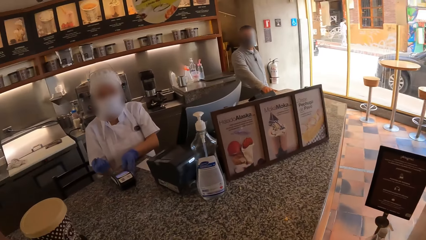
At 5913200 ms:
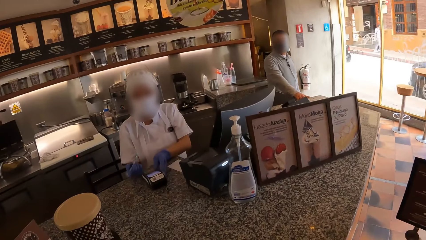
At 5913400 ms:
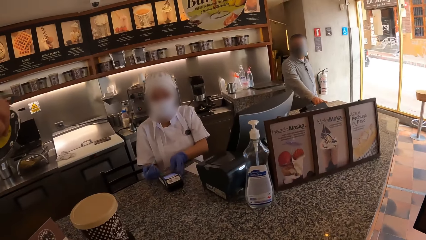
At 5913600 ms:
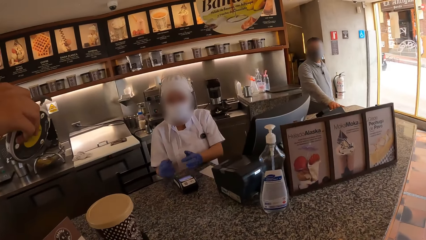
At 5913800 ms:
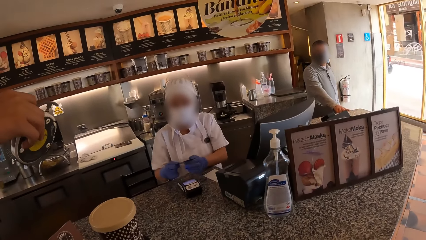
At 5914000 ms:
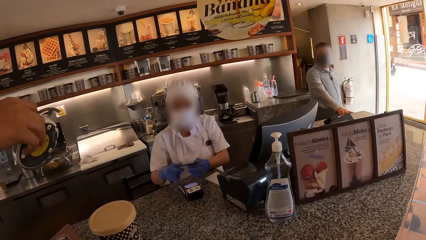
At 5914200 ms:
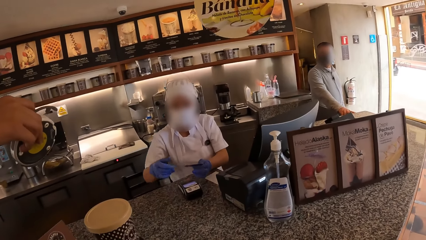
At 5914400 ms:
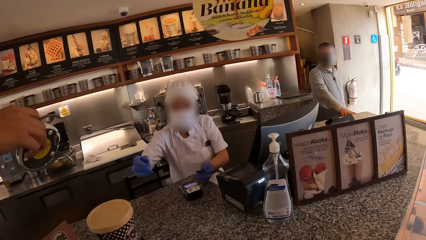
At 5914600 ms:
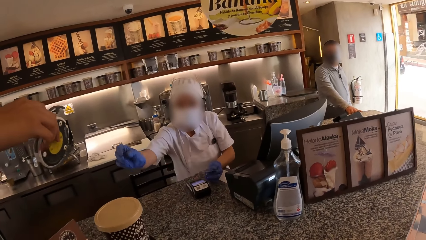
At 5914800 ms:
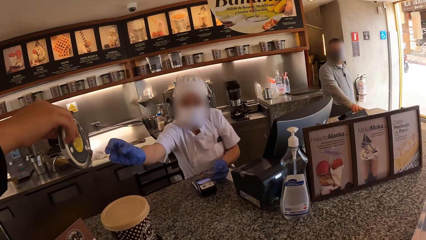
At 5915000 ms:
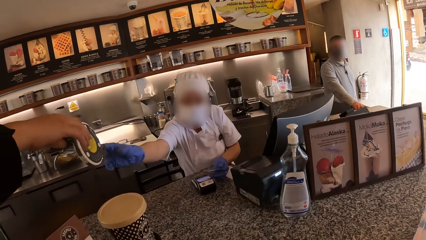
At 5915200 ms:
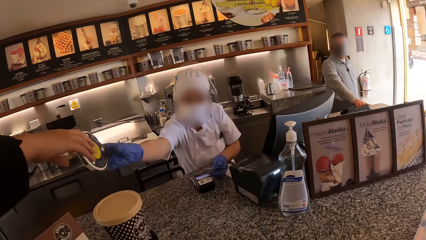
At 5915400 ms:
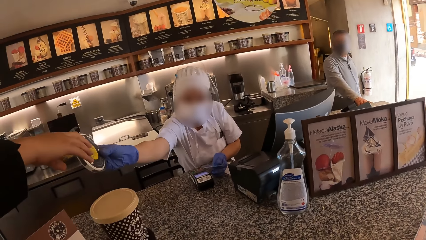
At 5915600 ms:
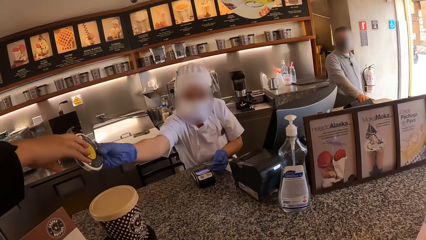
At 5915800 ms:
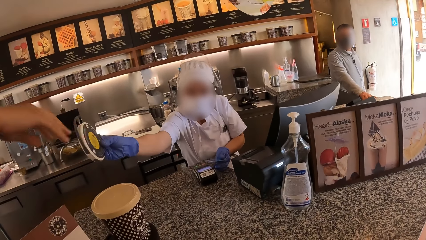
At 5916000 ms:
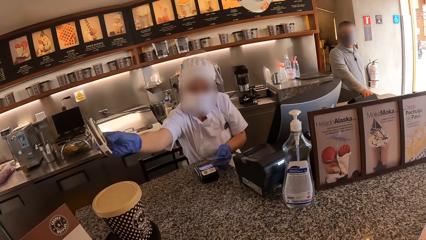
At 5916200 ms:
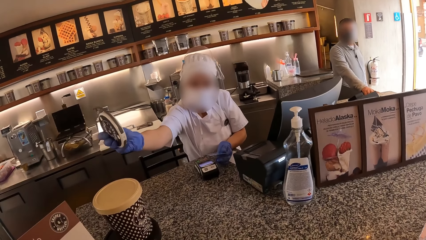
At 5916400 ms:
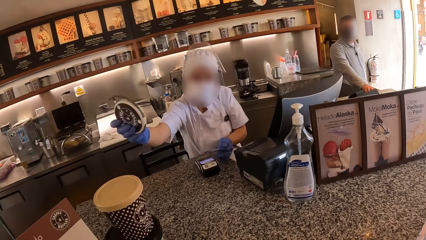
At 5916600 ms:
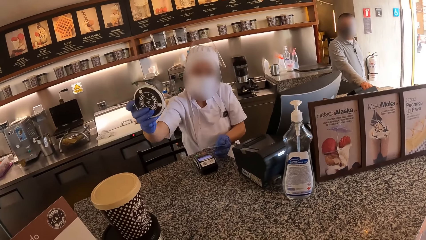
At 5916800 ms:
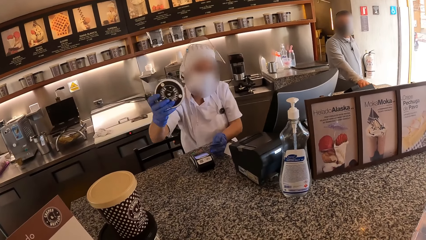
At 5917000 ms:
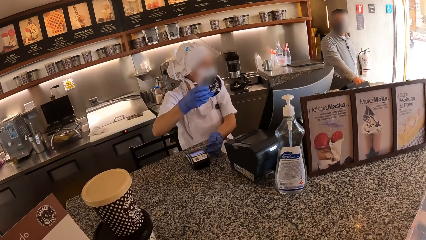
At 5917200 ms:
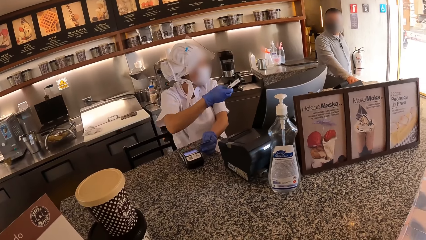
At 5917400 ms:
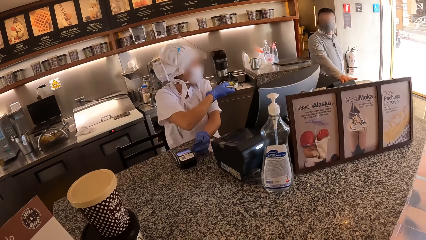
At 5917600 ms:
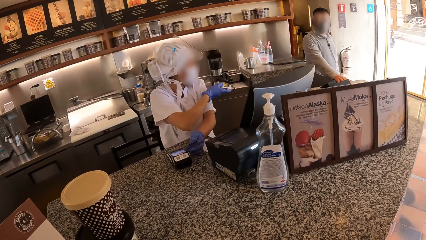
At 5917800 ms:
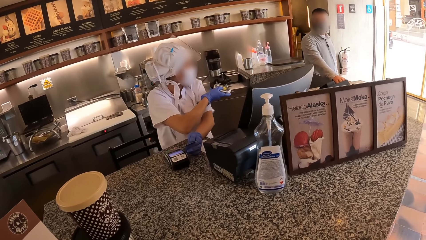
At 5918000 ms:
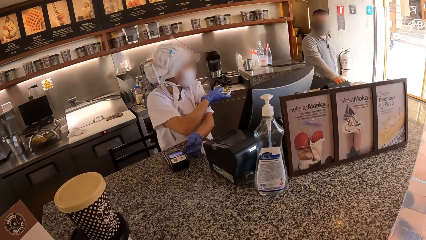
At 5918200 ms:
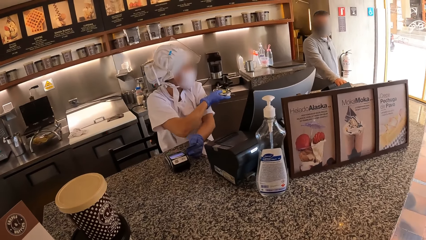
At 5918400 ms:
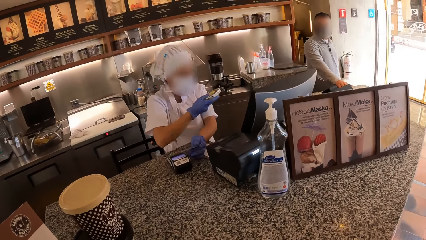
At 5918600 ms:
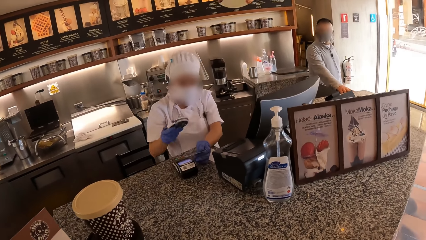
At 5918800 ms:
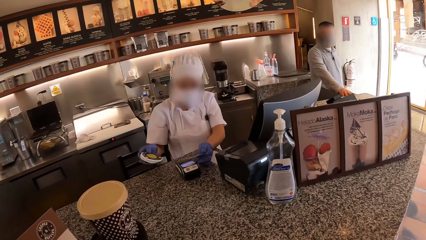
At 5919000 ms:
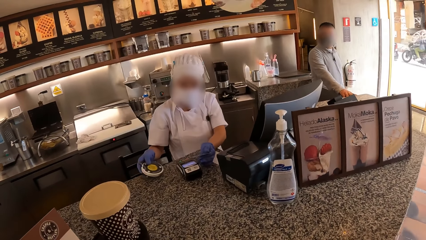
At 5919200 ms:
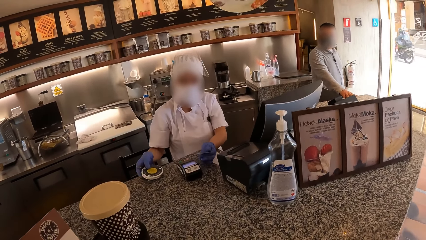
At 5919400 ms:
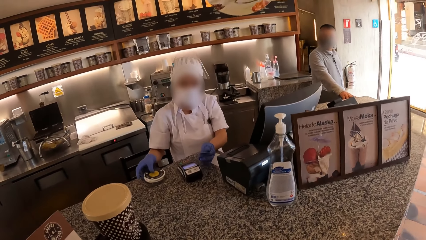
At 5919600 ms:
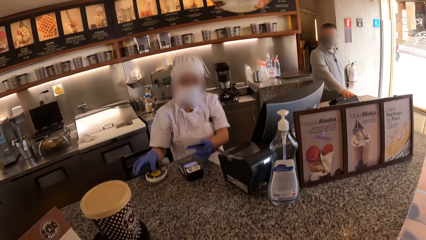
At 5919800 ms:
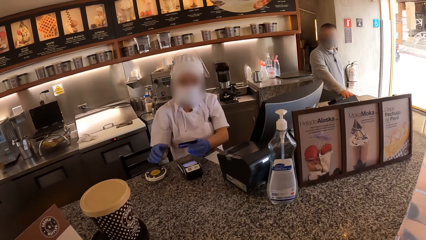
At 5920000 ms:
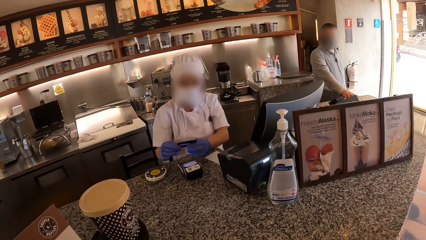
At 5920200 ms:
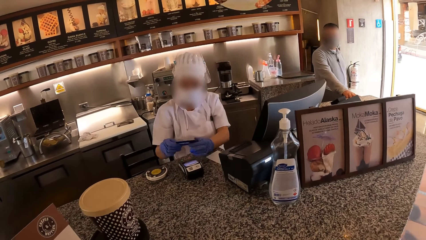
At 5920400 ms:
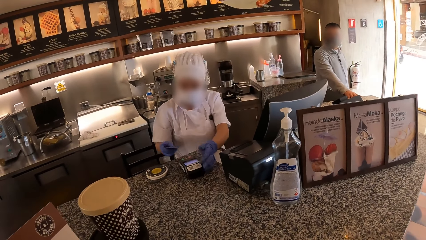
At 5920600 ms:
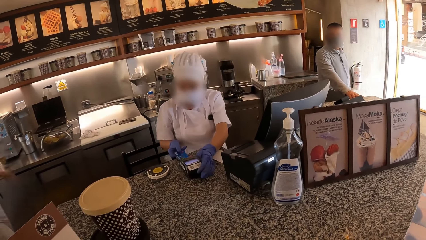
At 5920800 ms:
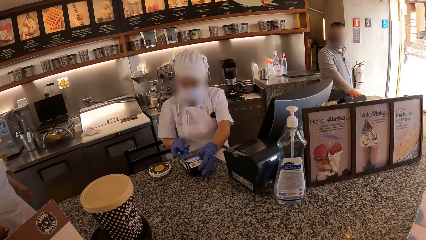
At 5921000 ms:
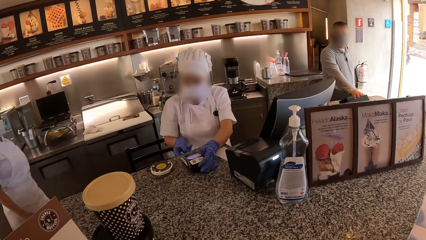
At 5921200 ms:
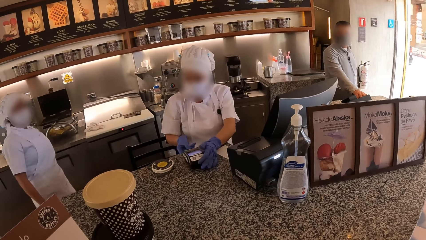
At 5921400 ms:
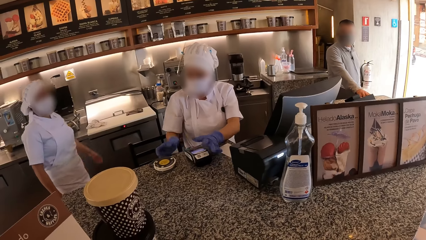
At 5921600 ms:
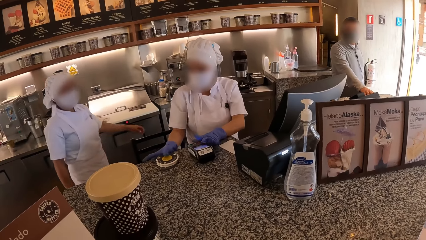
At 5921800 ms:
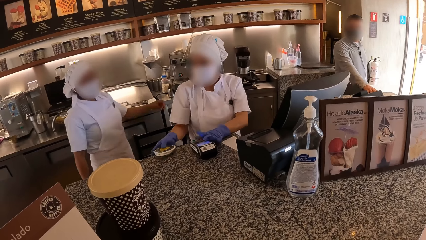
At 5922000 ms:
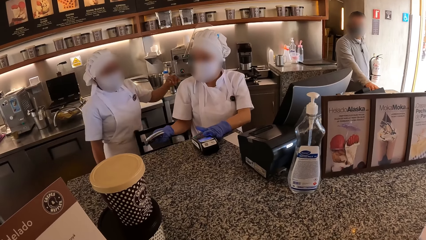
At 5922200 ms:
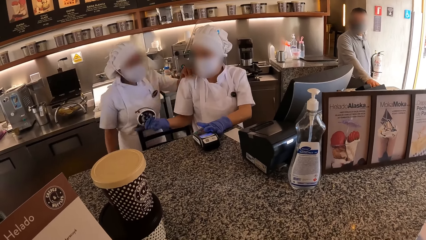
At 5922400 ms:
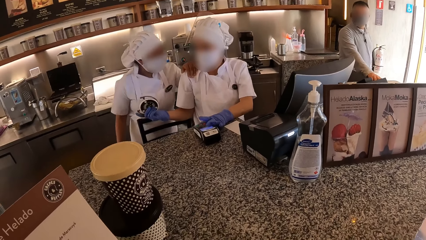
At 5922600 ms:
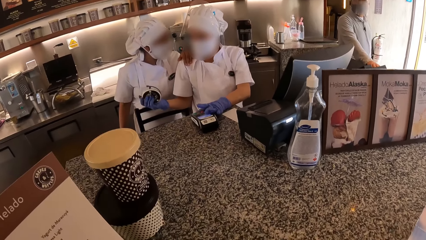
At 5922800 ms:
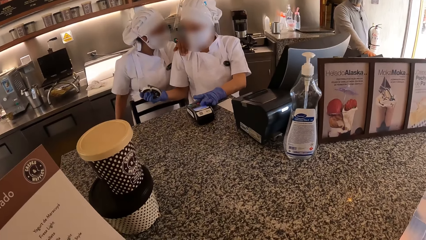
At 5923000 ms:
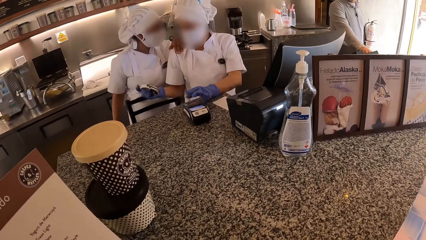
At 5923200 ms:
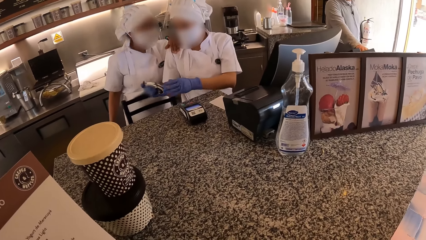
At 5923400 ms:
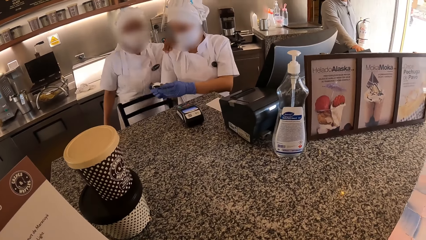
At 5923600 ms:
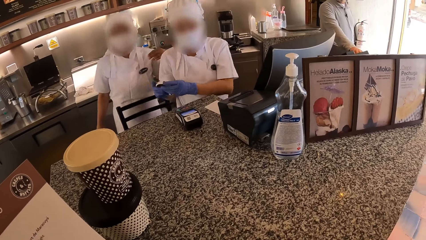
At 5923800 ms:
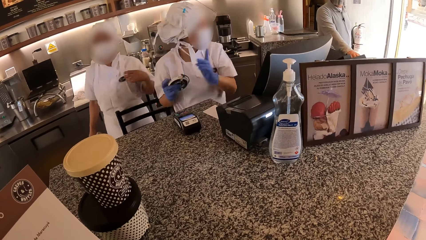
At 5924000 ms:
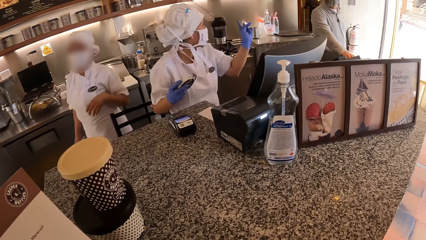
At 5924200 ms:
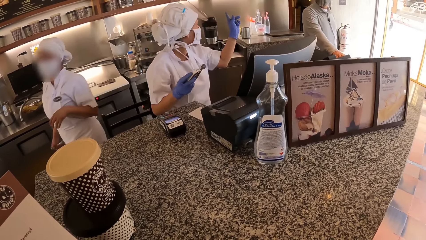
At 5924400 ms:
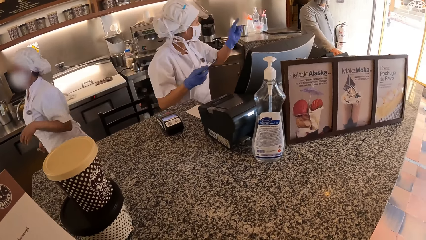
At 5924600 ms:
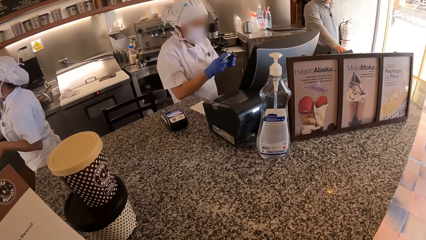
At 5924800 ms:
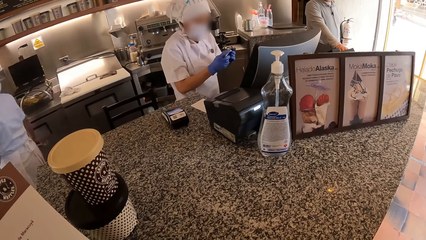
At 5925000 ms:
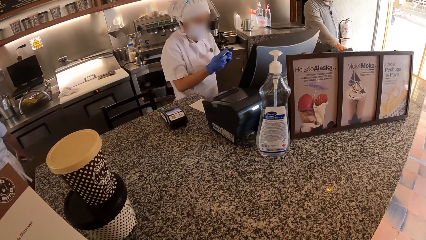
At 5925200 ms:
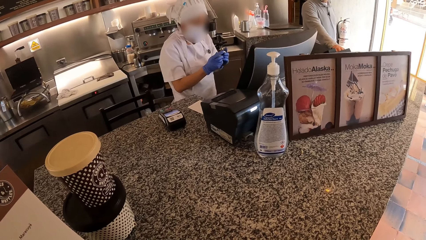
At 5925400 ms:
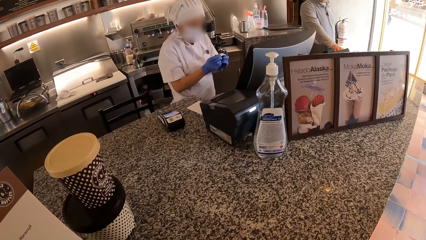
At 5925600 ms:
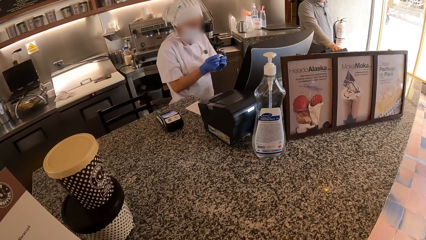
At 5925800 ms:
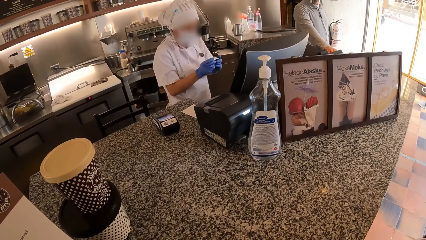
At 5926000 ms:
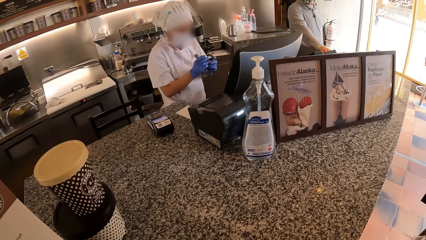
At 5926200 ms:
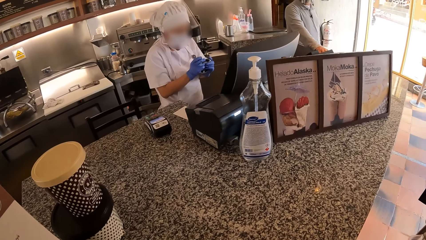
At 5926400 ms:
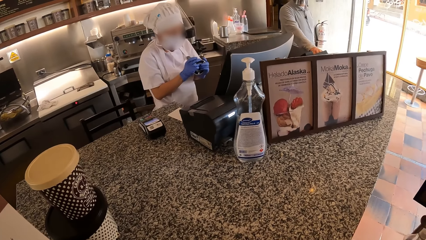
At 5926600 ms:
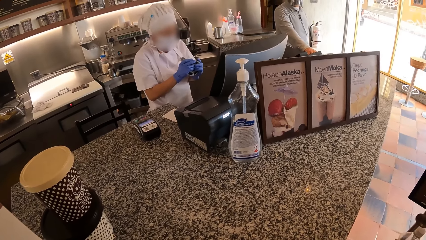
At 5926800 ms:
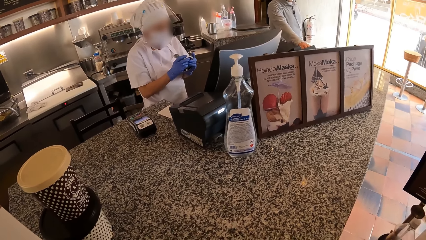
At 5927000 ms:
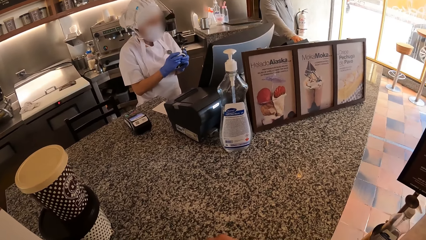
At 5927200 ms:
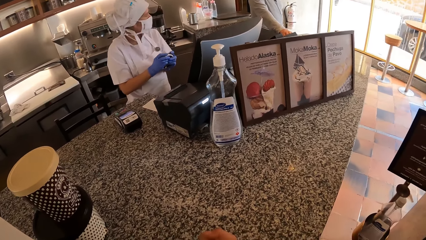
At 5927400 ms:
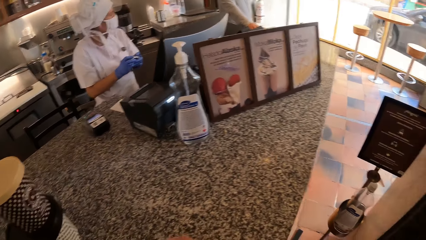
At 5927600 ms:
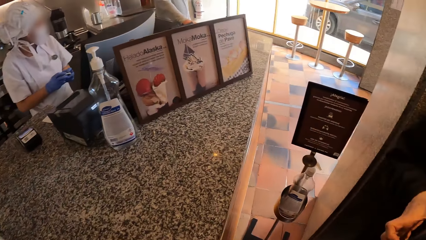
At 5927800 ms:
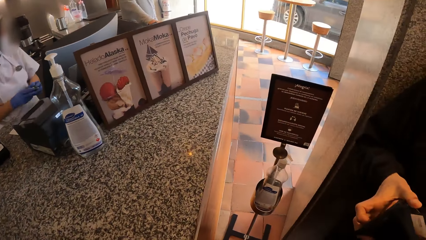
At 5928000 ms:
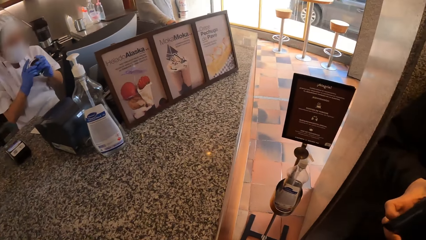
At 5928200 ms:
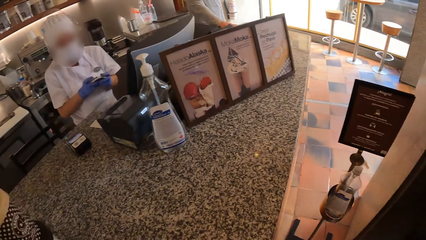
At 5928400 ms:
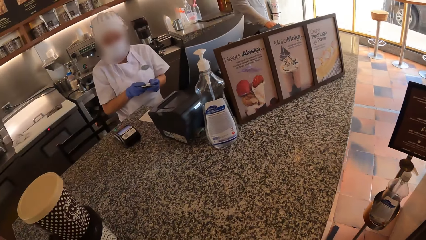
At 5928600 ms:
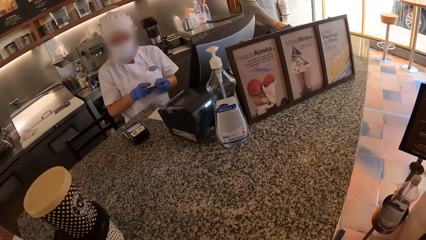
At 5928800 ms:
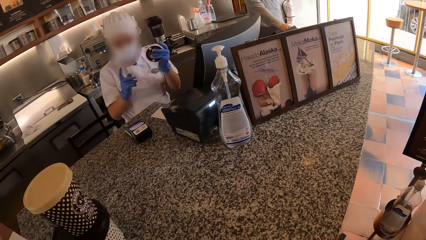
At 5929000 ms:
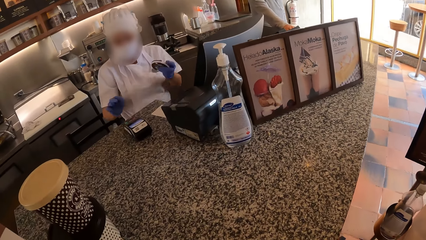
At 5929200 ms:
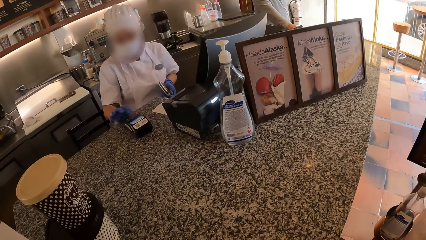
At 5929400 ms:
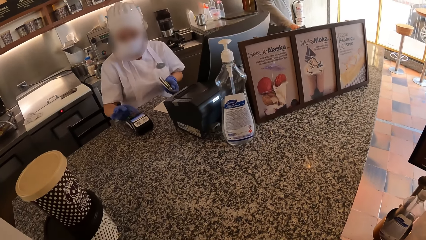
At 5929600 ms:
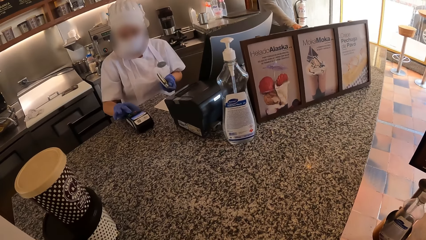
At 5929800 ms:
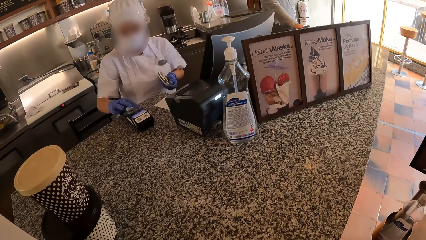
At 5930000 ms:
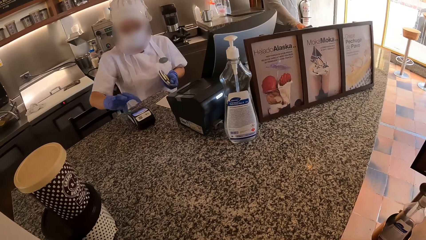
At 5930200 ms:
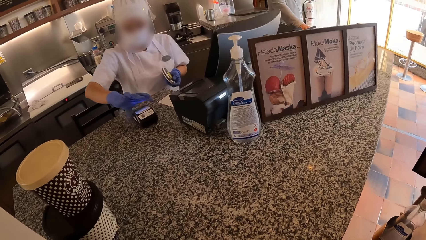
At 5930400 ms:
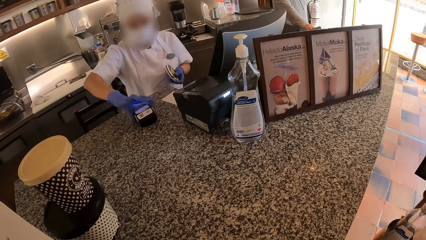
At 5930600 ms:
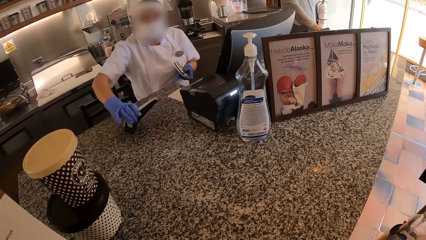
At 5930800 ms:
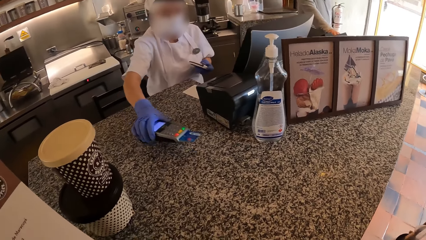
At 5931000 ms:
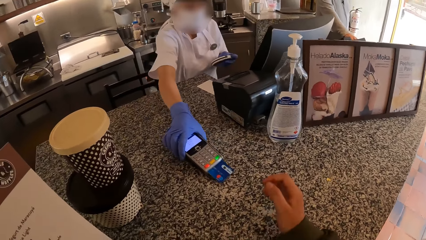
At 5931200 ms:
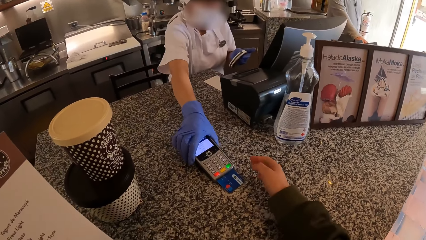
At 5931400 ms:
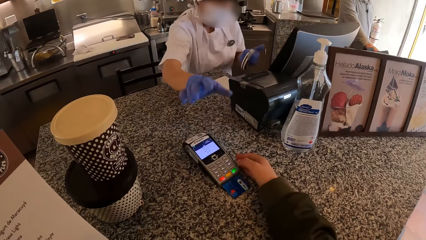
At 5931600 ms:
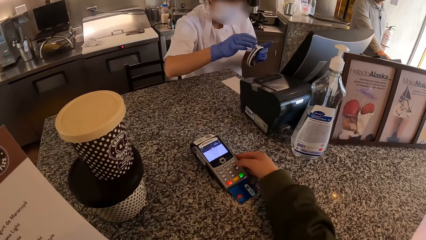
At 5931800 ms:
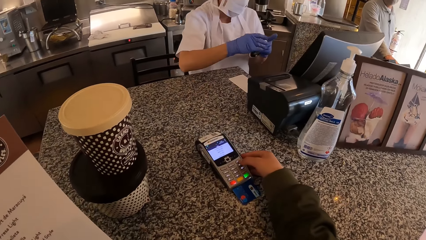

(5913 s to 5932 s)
The waiter passes the debit card from her right hand to her left hand. A woman passes a measuring rule to the waiter with her right hand. The camera wearer looks around. The waiter interacts with a man. The waiter drops the measuring rule on the counter with her right hand. The waiter passes the debit card from her left hand to her right hand. The waiter holds the POS machine with her left hand. The waiter inserts the debit card in the POS machine with her right hand. The waiter picks up the measuring rule from the counter with her right hand. Another waiter places her left hand on the first waiter's shoulder. The other waiter interacts with the first waiter. The first waiter holds the measuring rule with both hands. The first waiter interacts with the man. The first waiter holds the measuring rule with both hands. The first waiter operates the POS machine with her right hand. The first waiter holds the measuring rule with her left hand. The first waiter moves the POS machine on the counter towards the camera wearer with her right hand.
